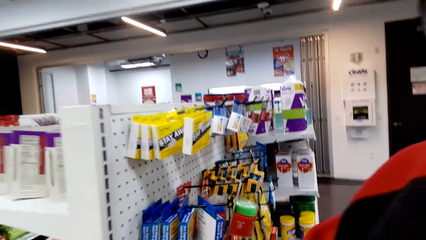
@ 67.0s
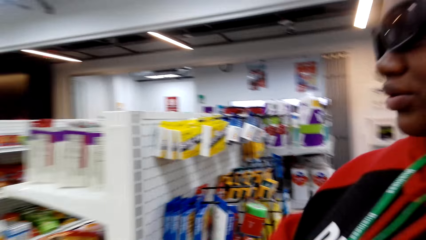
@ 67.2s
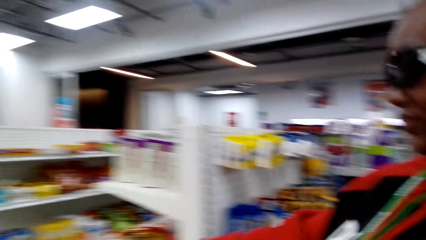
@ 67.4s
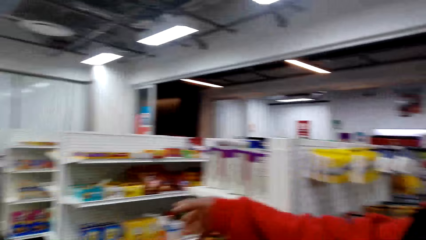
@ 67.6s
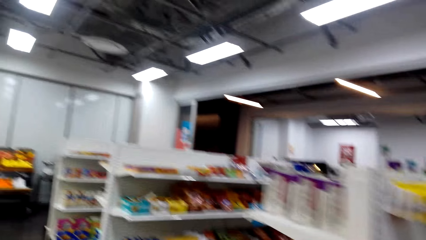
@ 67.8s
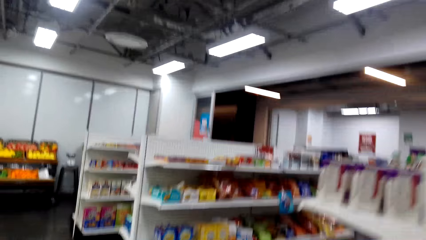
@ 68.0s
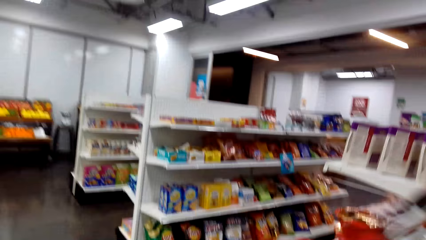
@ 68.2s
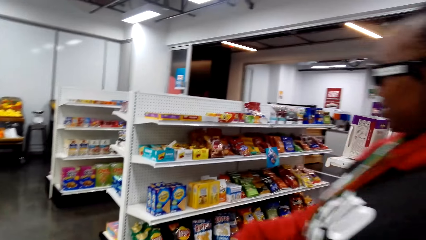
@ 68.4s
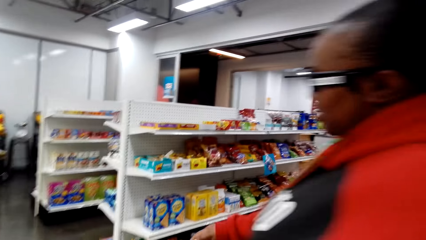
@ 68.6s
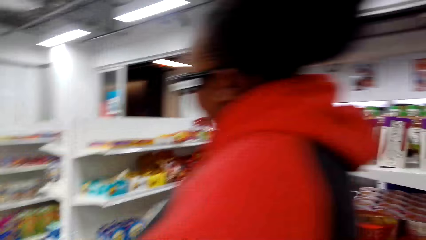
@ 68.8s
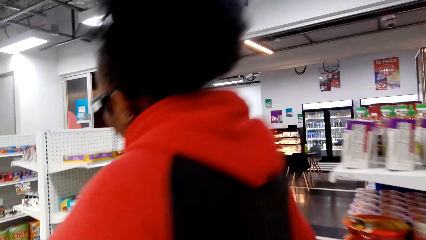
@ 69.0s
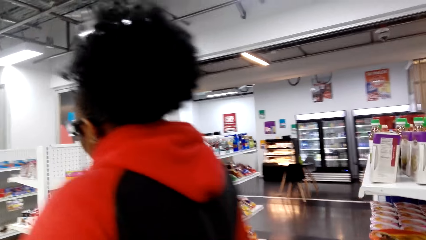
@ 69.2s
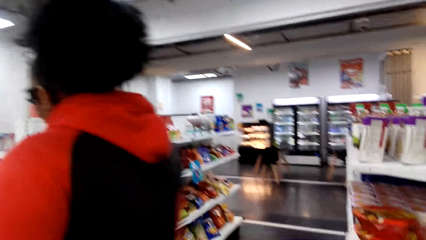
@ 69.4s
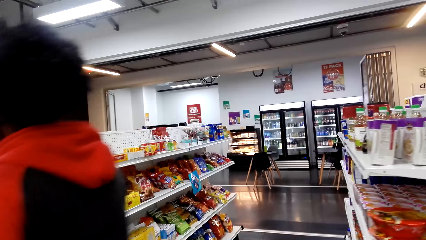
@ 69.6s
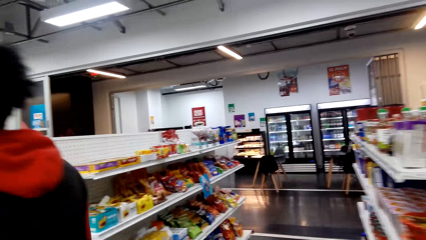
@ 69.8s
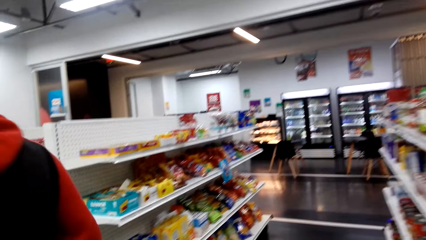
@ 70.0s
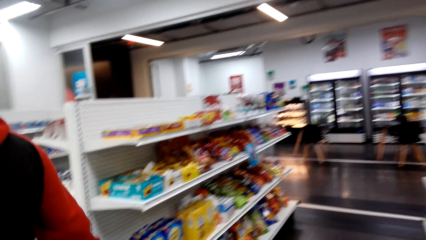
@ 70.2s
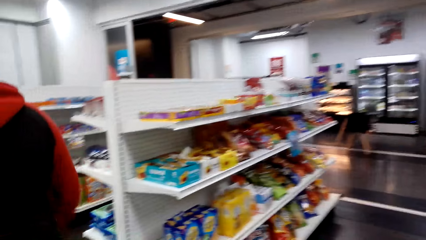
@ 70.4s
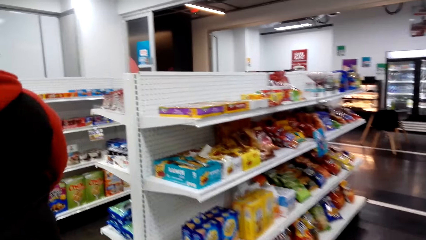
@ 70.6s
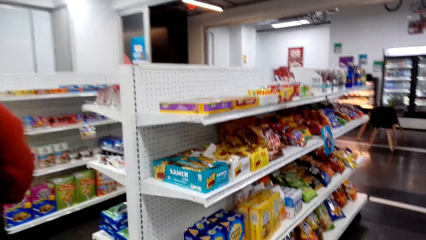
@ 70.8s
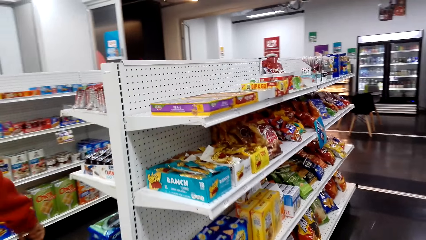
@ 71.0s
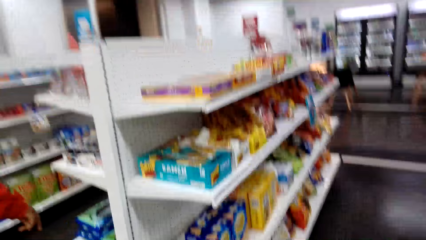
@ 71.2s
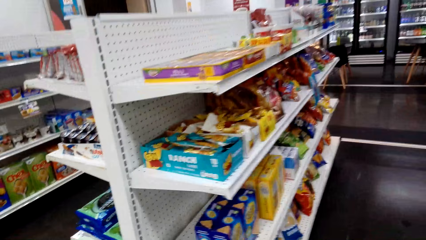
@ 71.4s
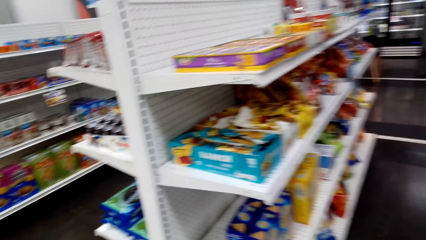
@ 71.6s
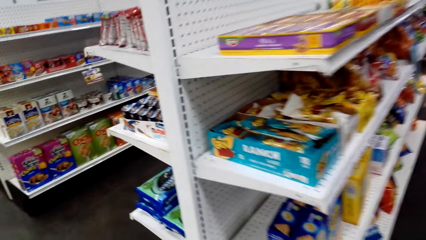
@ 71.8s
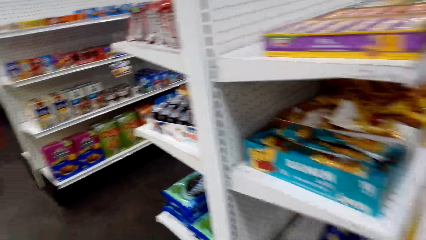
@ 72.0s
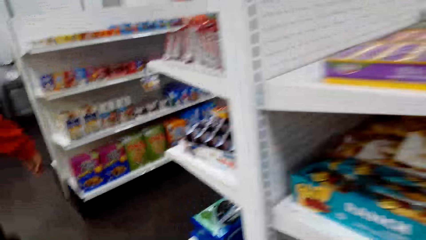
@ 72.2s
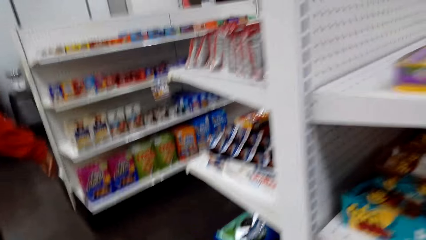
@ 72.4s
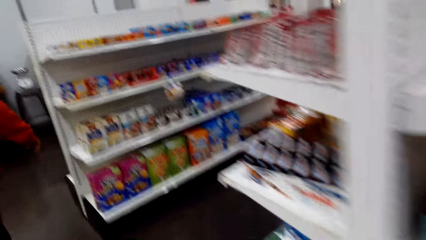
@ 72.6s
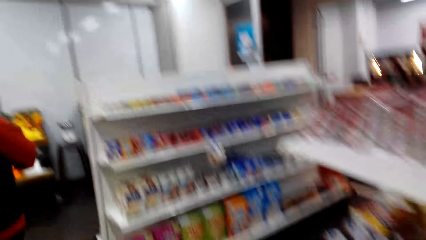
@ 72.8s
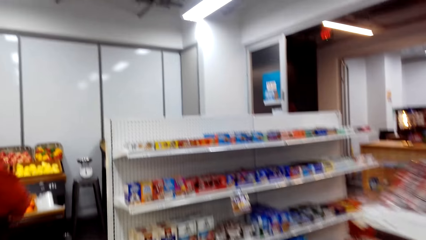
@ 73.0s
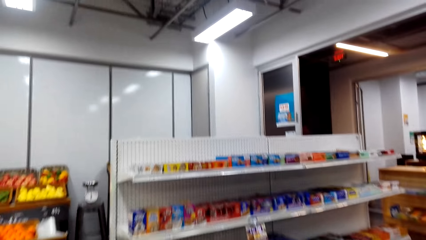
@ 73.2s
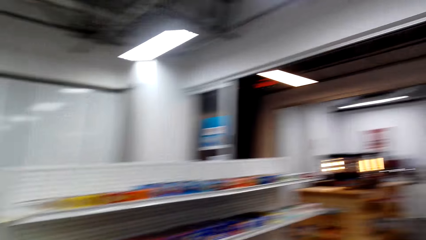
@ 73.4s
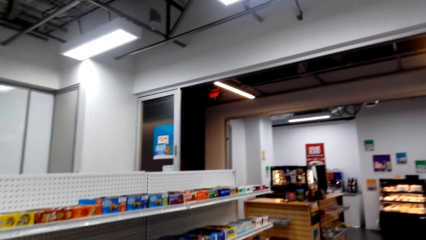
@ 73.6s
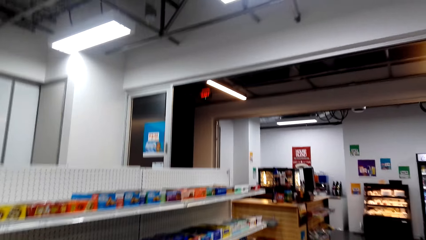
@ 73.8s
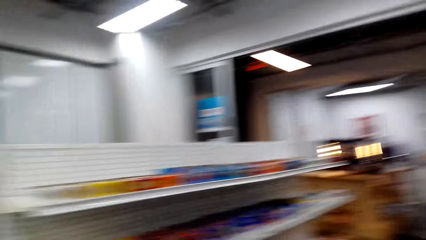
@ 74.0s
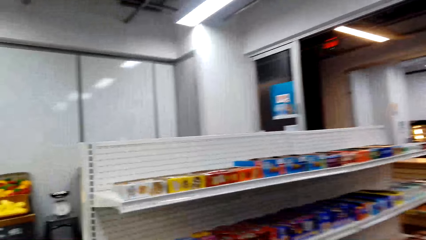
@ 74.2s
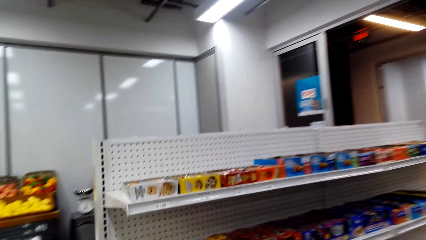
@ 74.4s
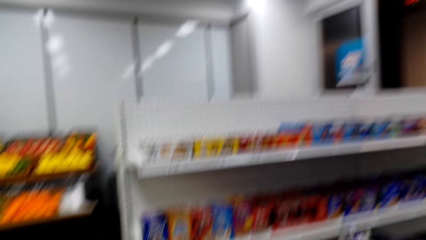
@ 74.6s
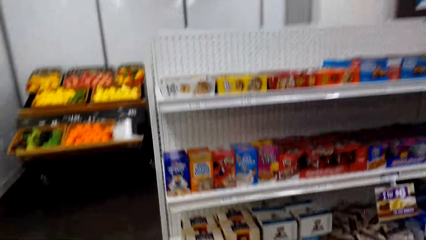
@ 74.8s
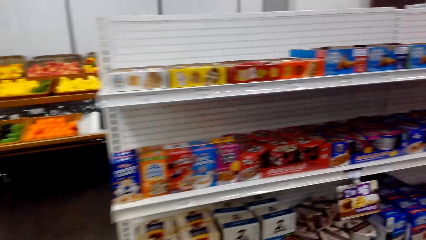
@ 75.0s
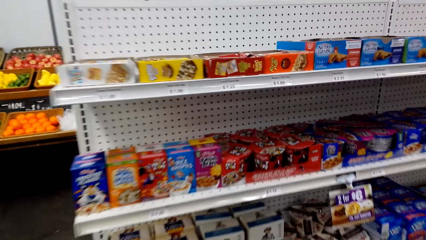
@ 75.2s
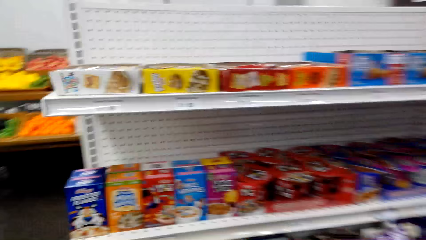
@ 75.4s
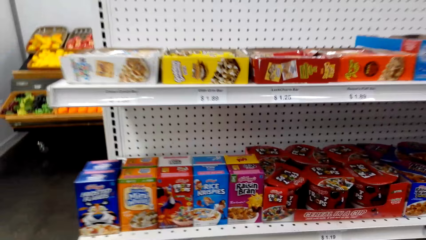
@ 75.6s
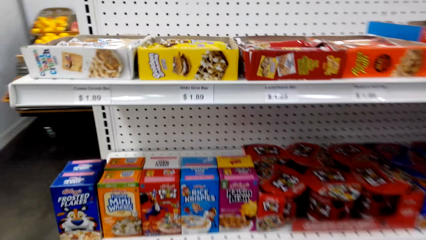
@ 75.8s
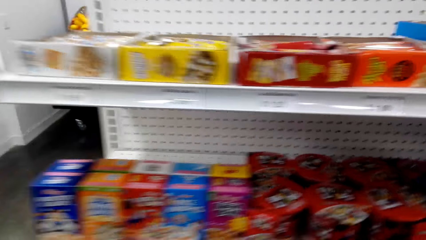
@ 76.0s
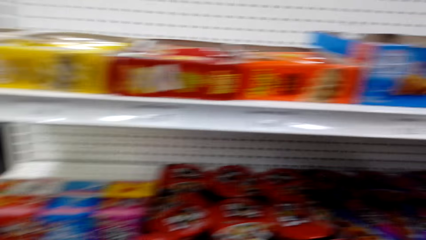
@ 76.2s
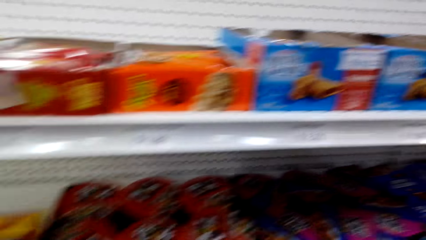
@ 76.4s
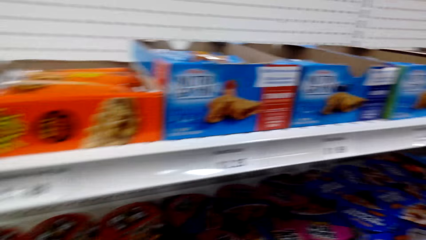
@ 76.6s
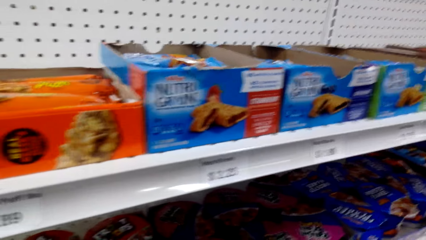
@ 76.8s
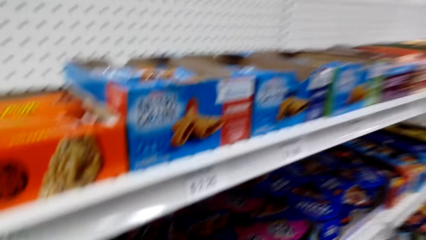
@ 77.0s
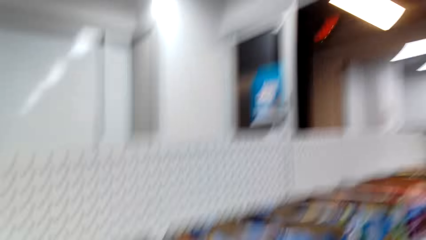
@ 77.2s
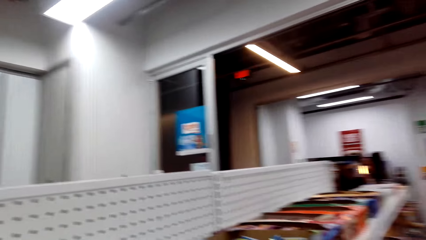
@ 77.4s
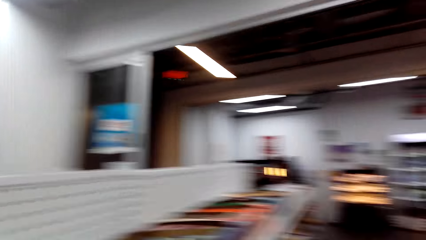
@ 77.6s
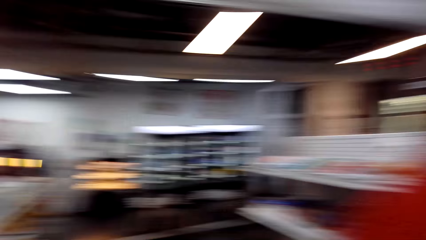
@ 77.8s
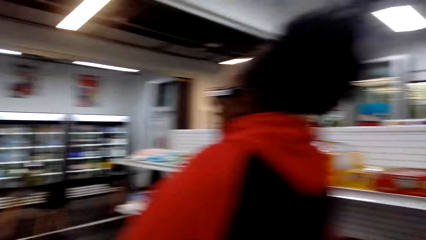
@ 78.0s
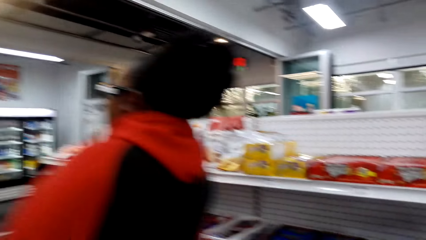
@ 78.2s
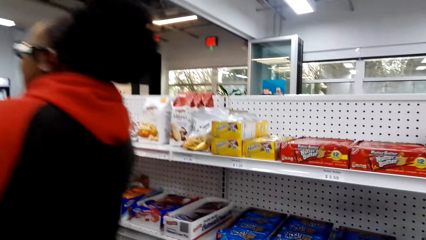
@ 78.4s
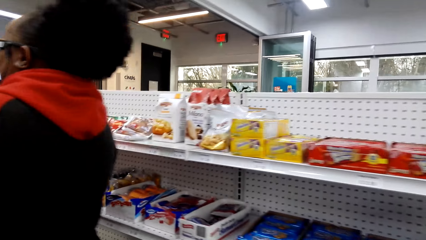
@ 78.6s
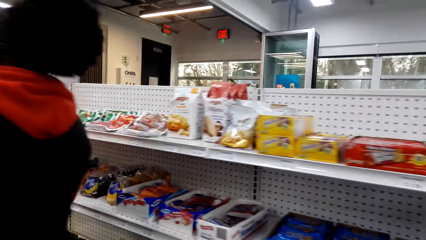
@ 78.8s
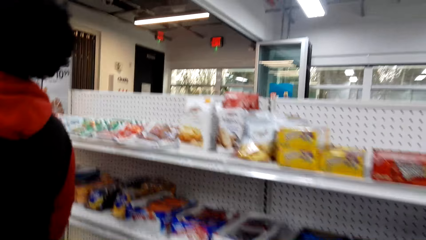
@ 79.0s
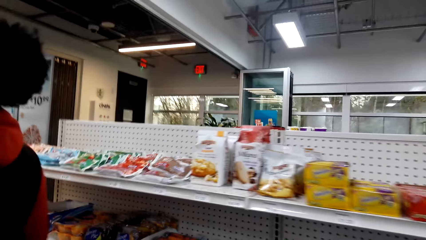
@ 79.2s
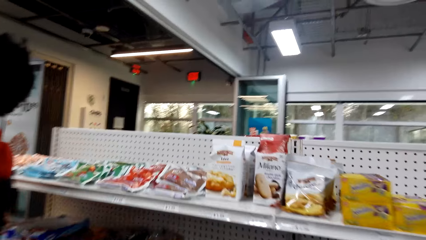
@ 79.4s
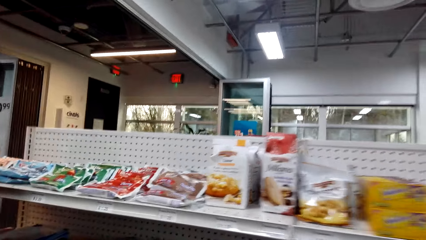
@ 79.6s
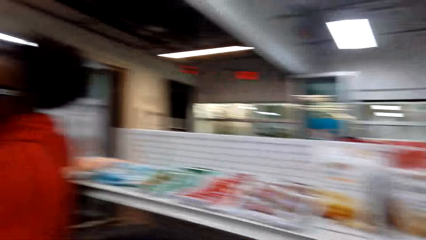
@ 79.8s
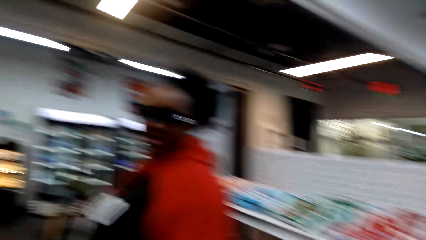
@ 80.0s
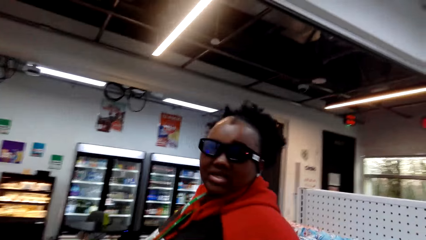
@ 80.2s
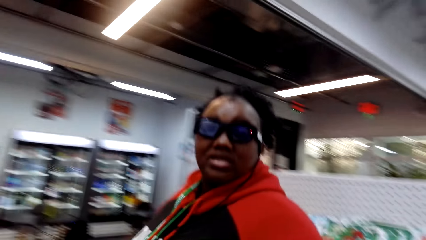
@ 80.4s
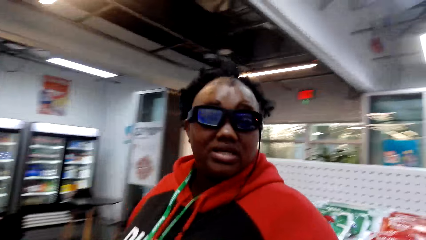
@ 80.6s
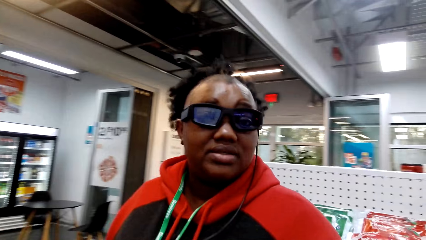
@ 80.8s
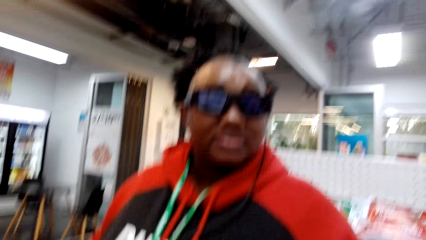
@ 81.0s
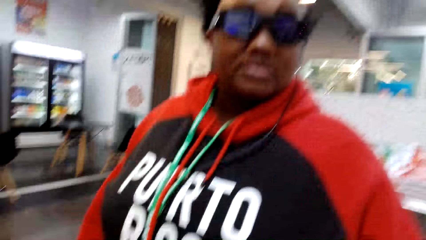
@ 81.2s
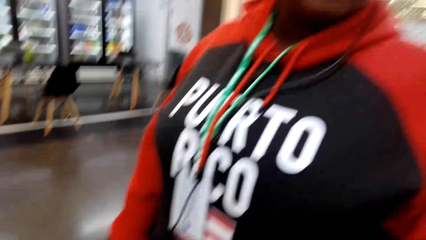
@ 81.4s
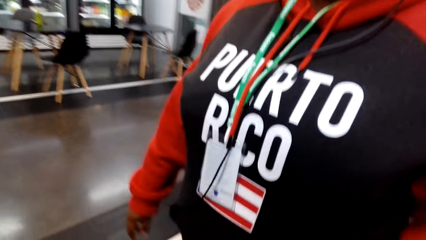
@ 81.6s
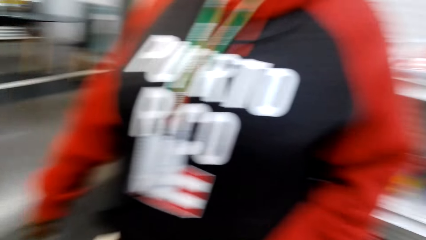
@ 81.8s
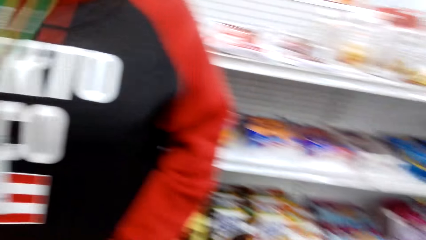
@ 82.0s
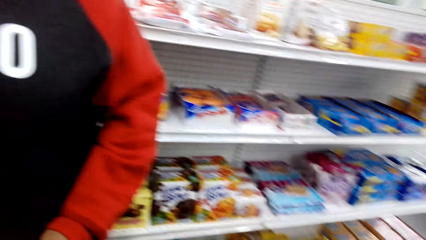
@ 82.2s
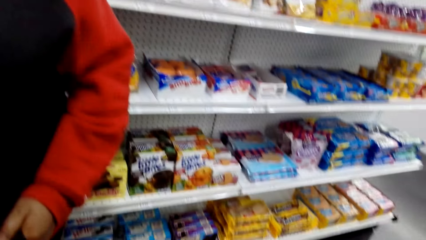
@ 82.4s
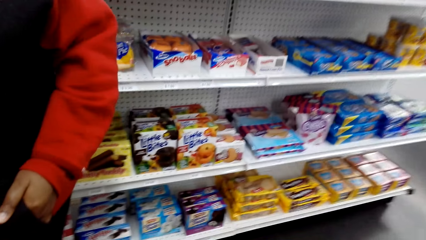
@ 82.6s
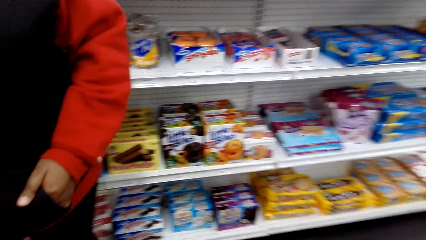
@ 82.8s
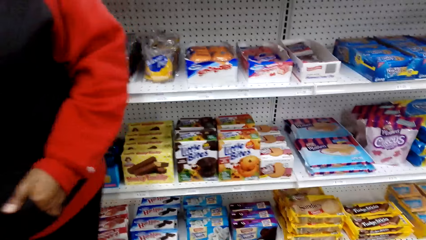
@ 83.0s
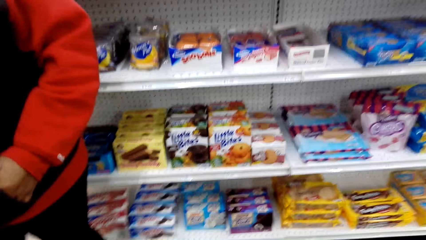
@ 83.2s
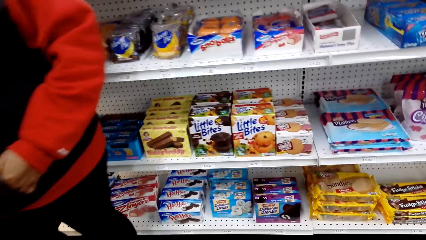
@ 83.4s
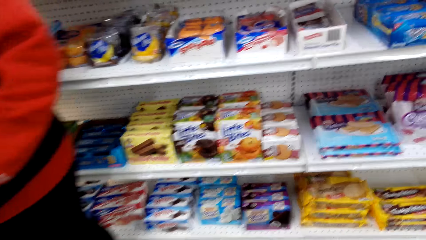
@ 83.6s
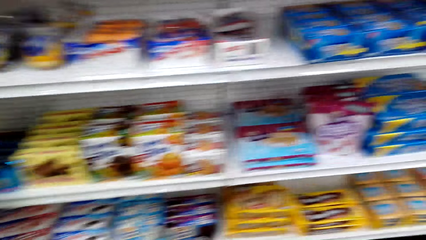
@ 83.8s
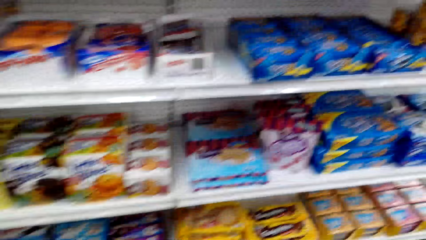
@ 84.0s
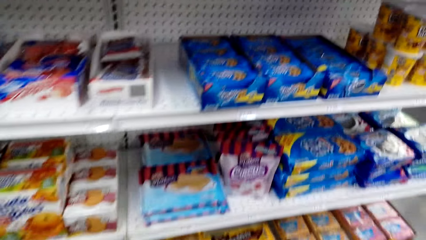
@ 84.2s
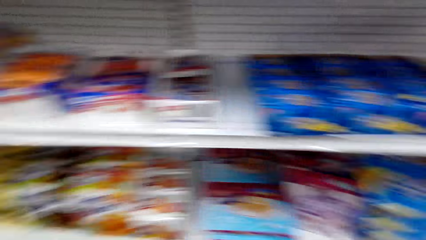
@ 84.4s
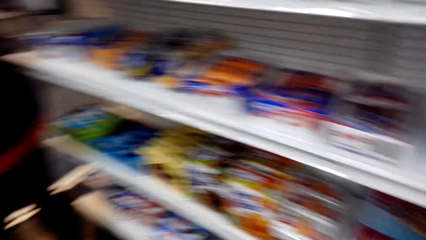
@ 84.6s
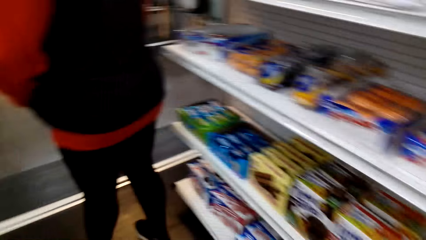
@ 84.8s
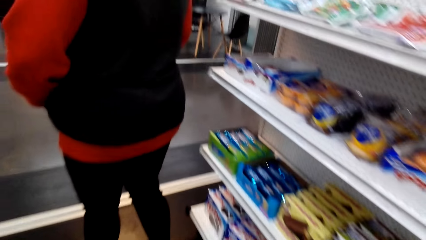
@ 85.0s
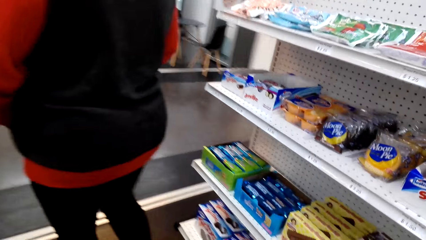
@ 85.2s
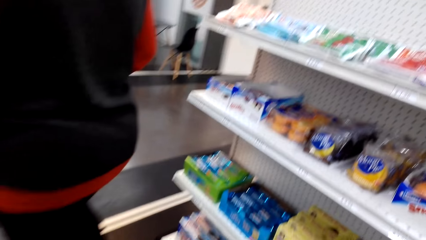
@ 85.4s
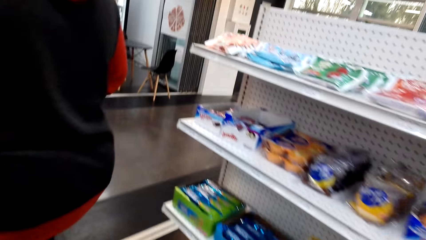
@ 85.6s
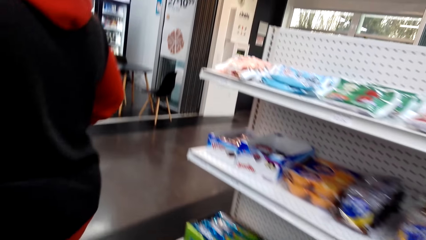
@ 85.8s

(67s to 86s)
A woman walks around the supermarket. The camera wearer walks to the other side. The woman walks across. Another woman talks to the camera wearer. The first woman stands in the supermarket. The camera wearer looks around.
